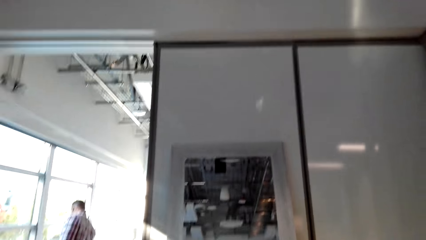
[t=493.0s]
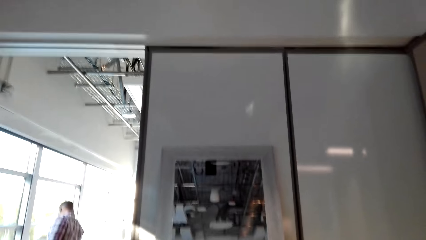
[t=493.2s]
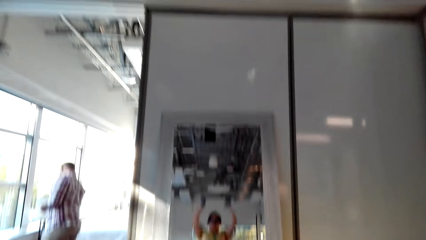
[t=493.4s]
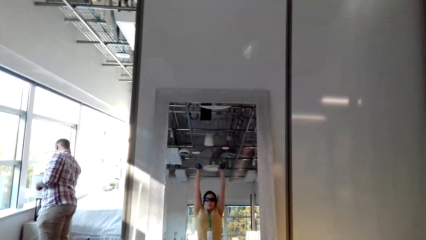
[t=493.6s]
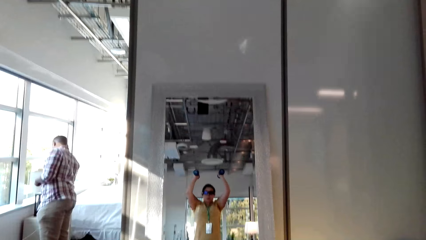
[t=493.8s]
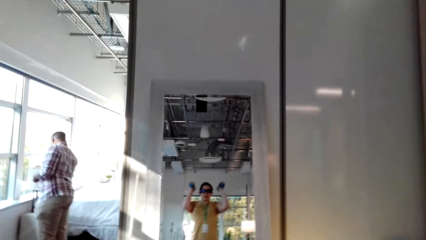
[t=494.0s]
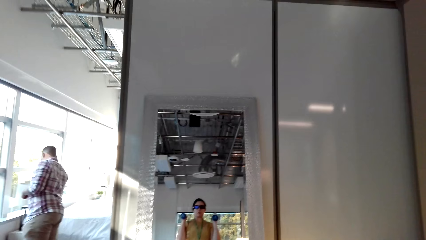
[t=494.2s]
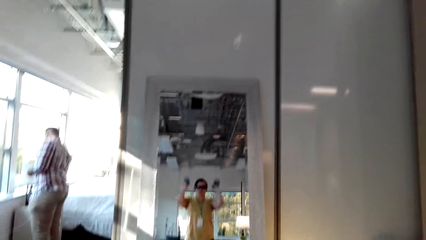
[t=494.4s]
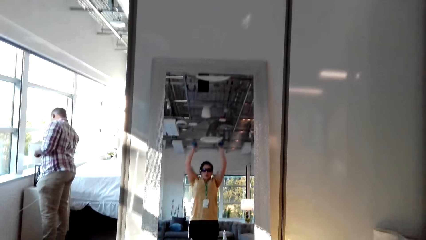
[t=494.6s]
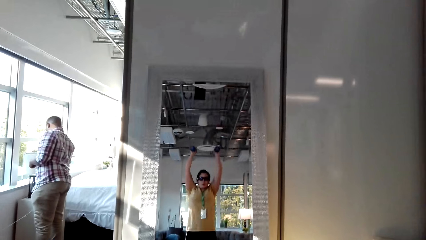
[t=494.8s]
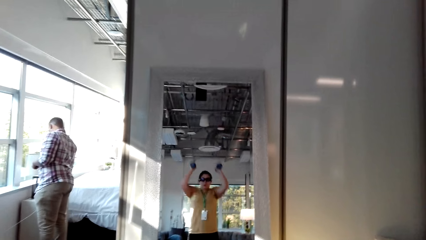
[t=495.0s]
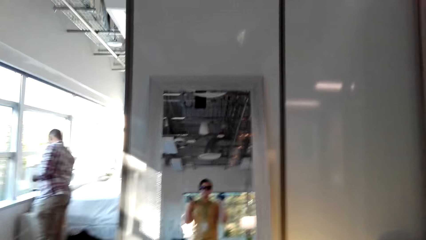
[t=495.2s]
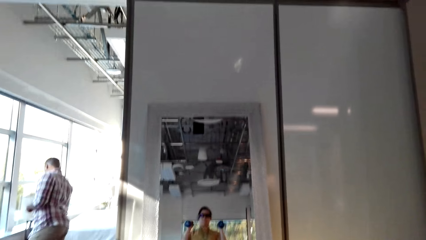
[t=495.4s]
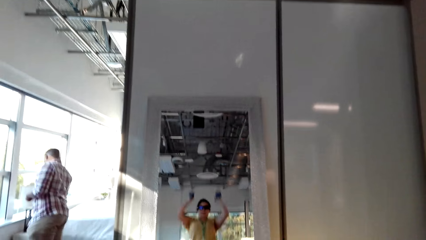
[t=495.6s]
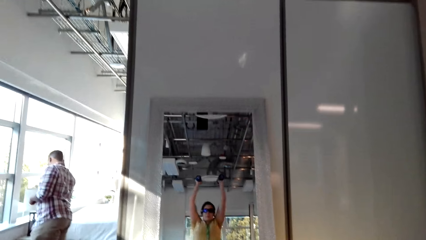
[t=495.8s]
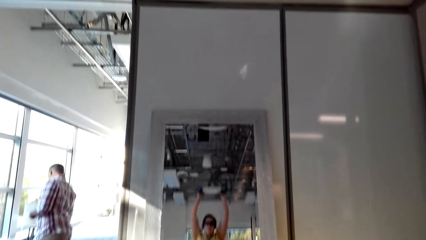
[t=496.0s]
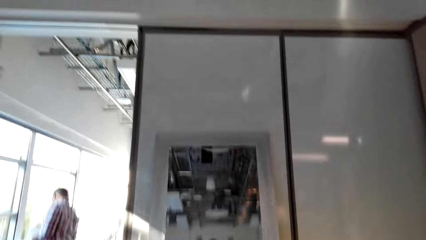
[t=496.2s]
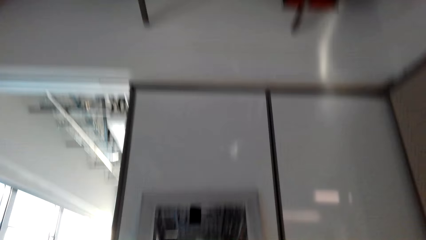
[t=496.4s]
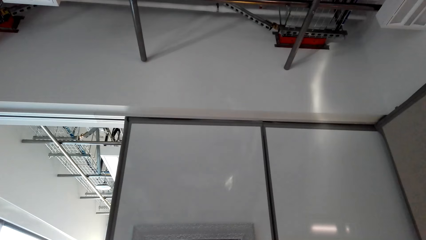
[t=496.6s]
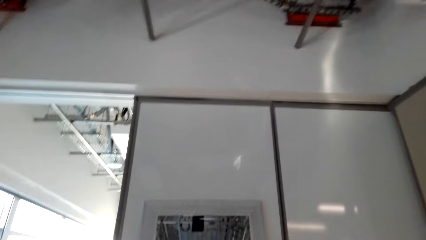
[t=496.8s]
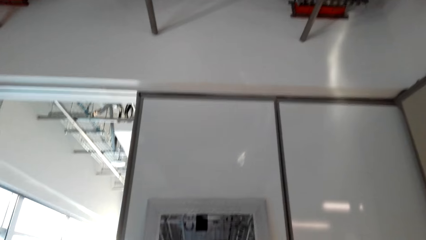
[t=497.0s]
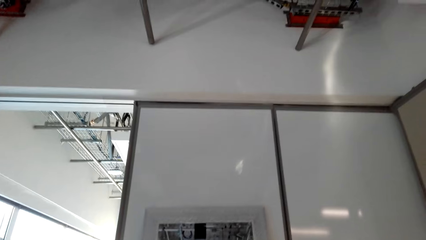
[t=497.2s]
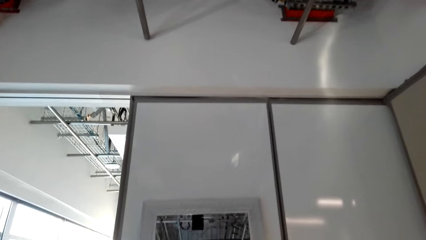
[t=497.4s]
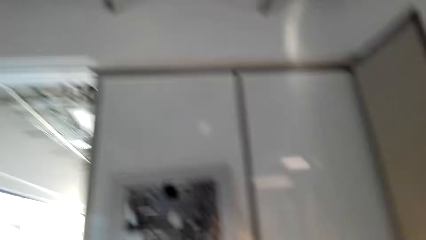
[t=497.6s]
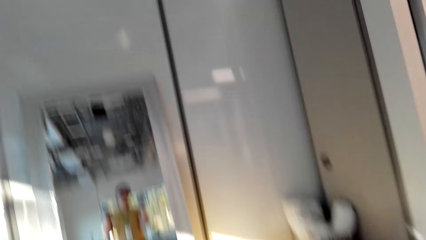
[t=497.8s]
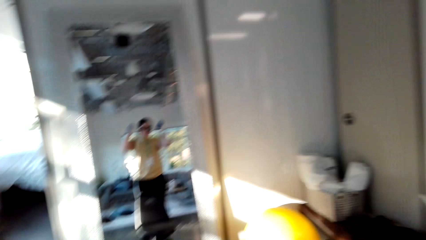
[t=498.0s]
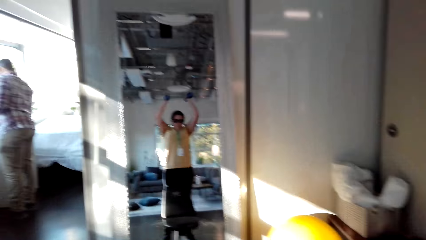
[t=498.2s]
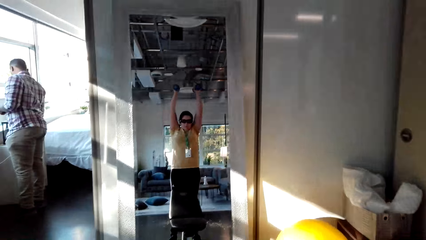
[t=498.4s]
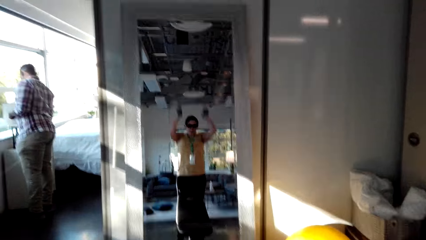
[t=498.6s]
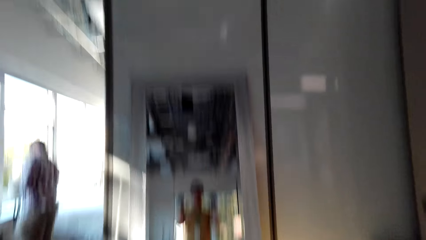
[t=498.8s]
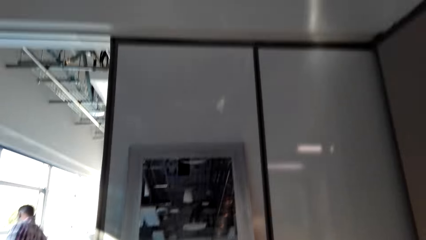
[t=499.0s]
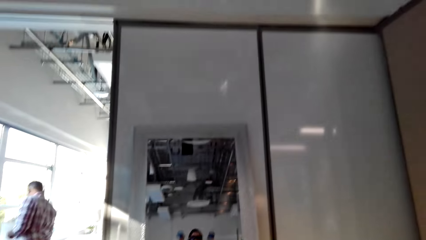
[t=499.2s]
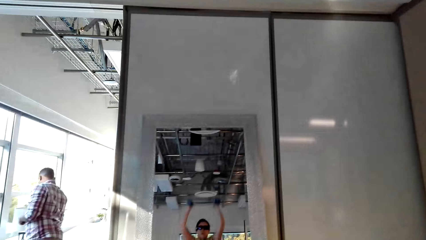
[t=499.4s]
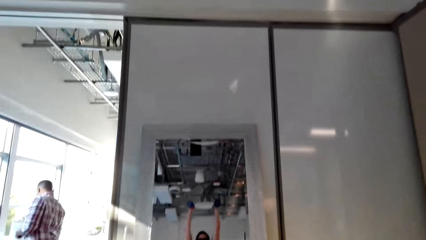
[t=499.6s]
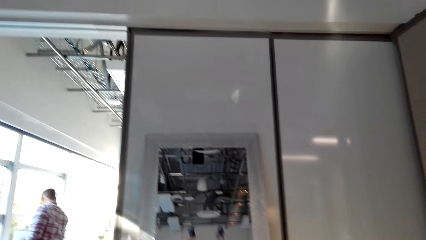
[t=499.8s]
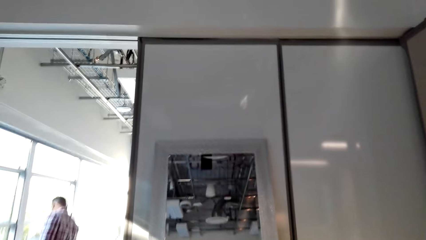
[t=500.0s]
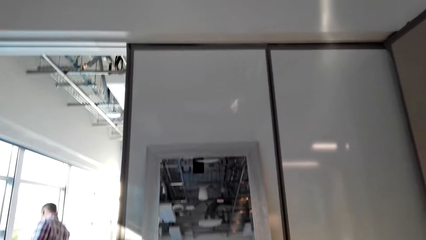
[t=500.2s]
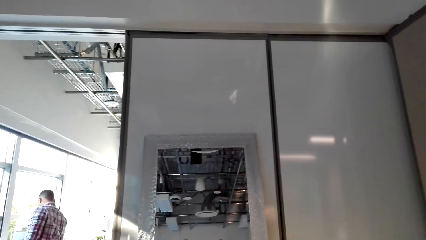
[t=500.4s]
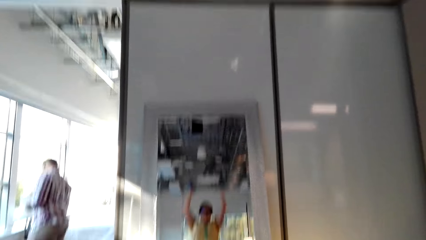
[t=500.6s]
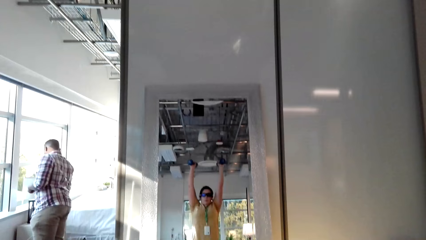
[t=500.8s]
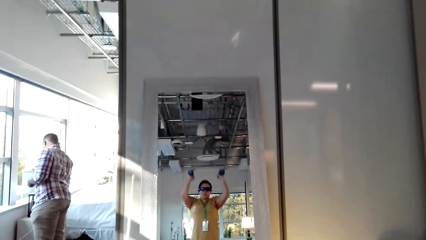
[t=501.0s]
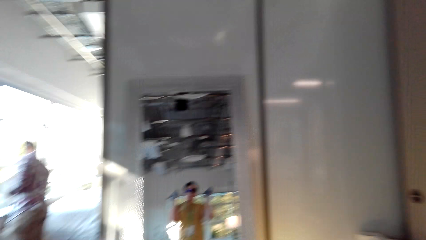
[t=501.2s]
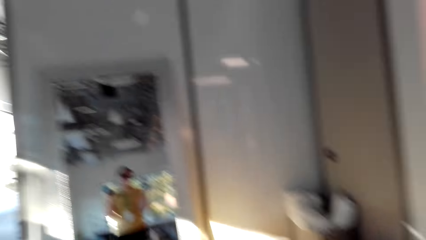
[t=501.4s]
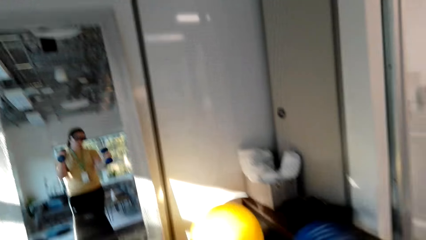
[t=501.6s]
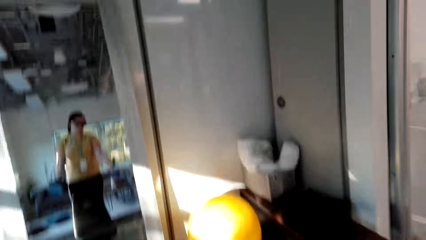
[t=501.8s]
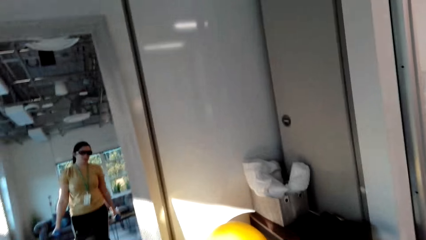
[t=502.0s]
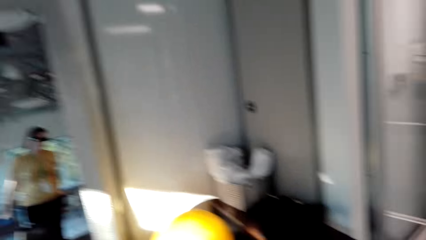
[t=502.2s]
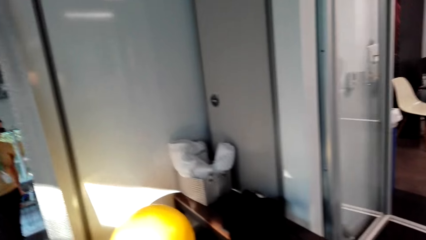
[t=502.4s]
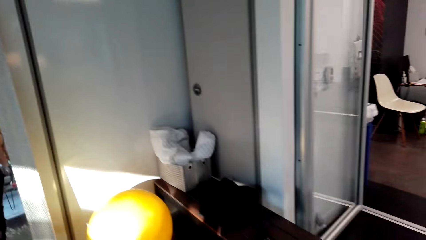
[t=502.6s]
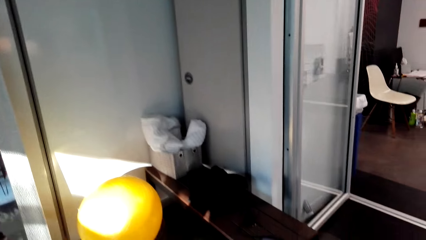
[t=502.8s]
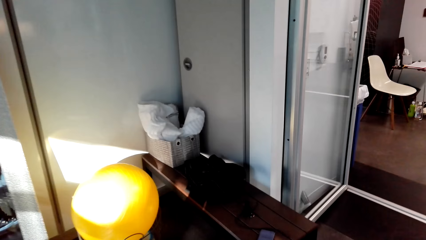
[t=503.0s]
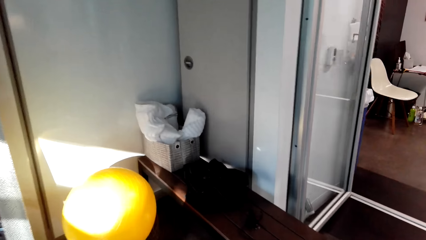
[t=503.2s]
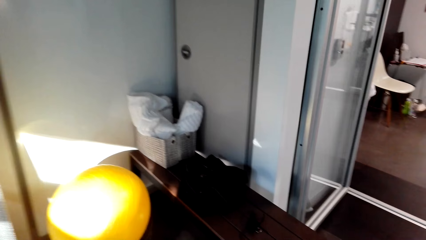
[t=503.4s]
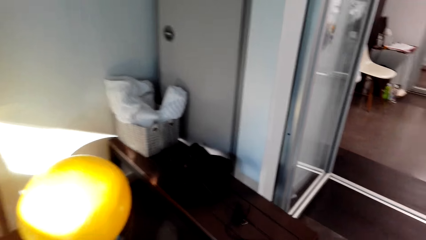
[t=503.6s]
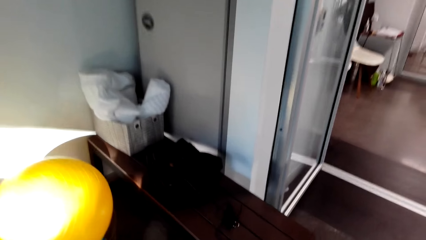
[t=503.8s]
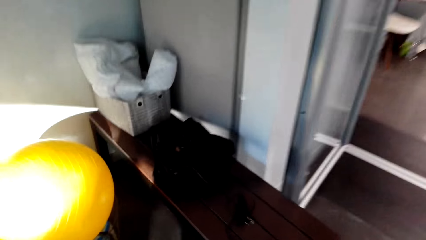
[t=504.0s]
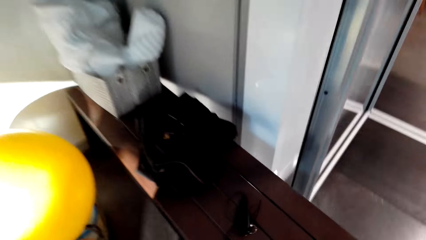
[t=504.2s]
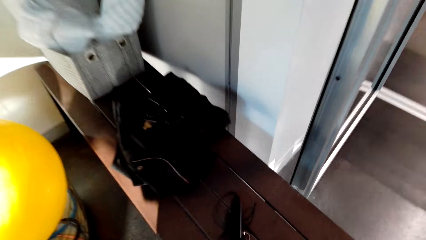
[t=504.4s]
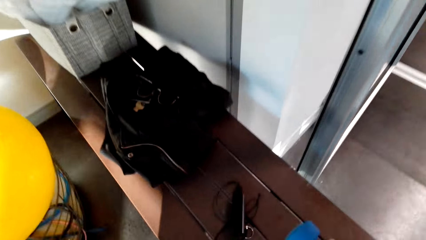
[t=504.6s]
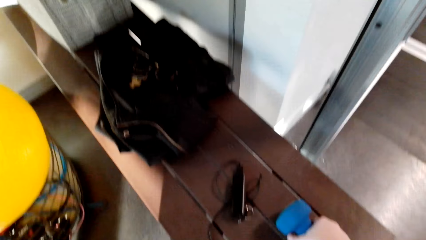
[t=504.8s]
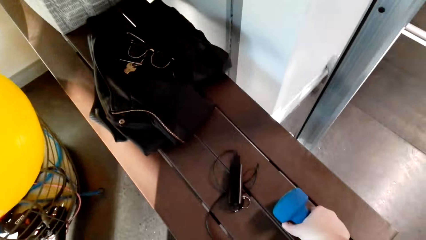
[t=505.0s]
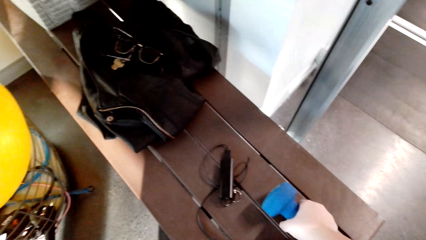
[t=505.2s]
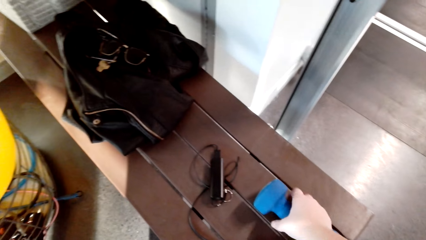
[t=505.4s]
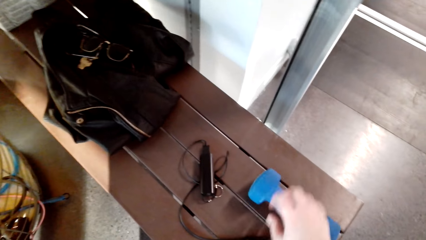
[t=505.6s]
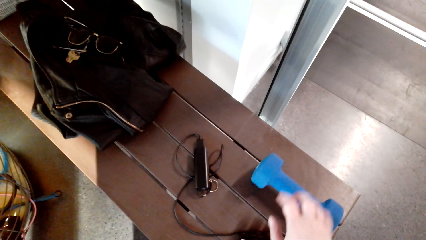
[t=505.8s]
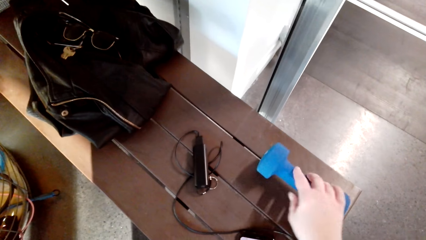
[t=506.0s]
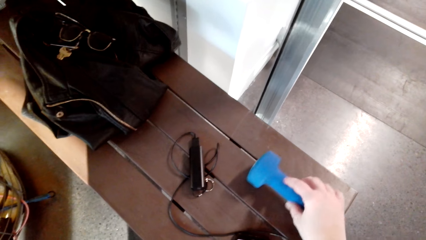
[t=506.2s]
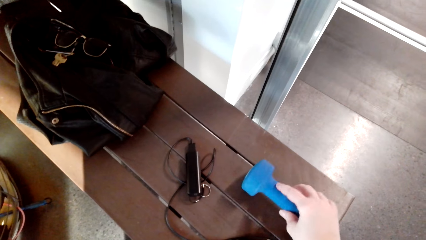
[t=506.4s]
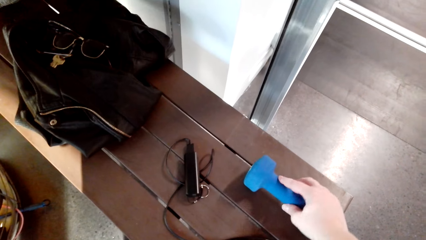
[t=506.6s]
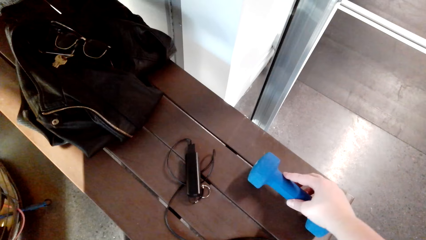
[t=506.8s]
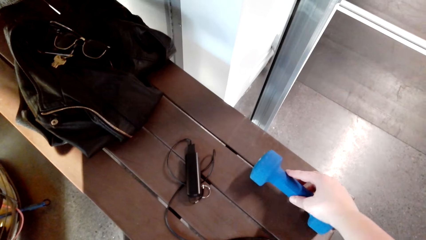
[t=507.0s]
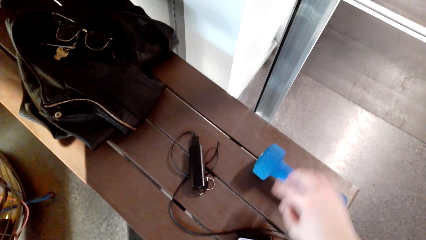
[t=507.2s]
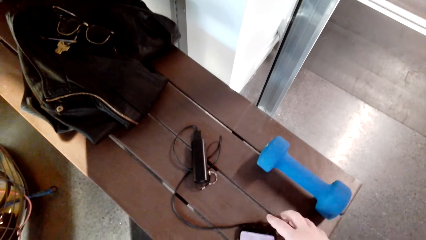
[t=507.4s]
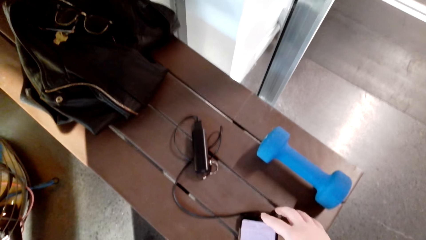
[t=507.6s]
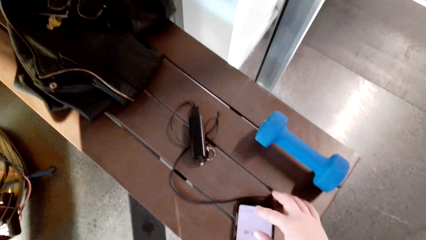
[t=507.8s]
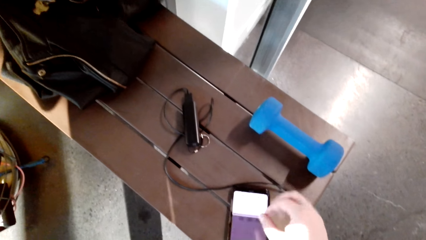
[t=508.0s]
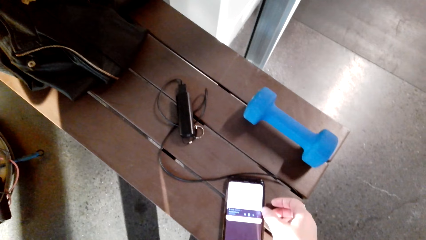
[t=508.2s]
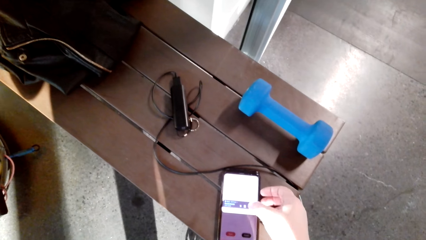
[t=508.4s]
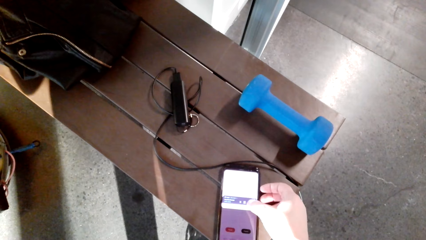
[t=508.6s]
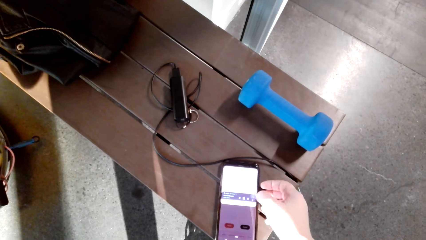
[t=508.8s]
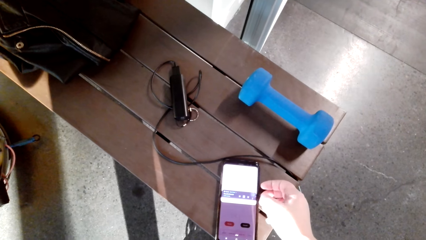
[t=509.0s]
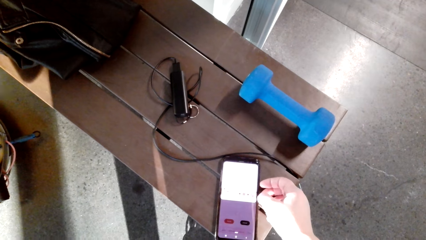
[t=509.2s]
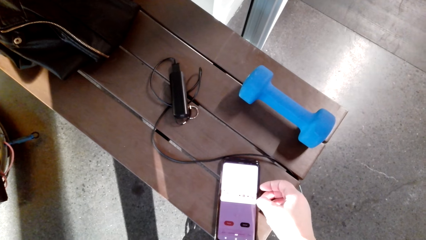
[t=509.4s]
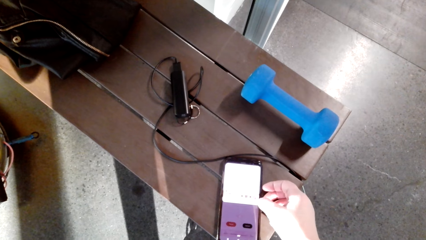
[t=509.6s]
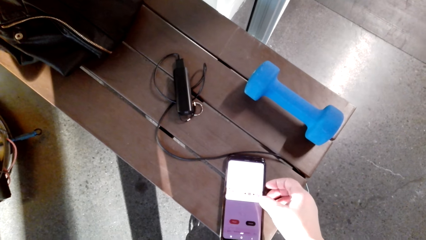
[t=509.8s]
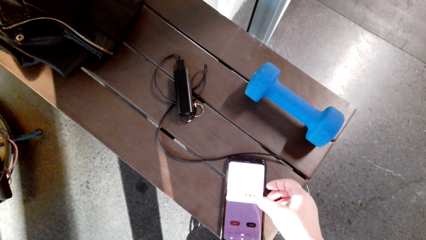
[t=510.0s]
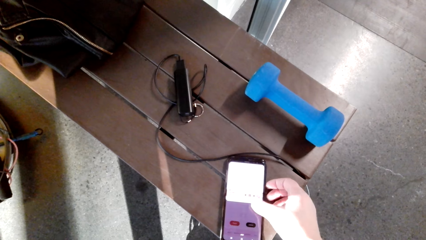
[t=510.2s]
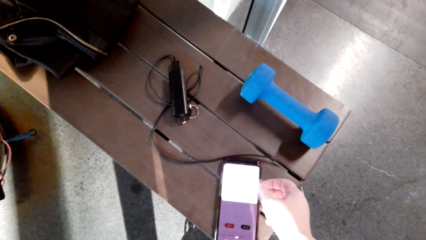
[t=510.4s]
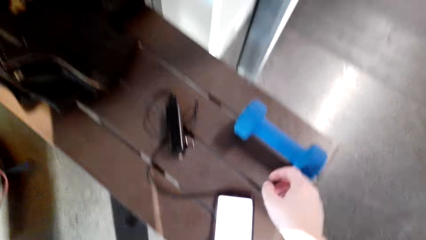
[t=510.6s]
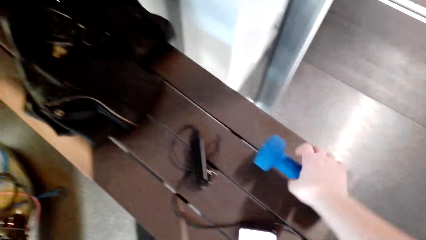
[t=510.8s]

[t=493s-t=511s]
The camera wearer exercises with the dumbbells. They look around. They put the dumbbells on a bench. They operate a phone.
